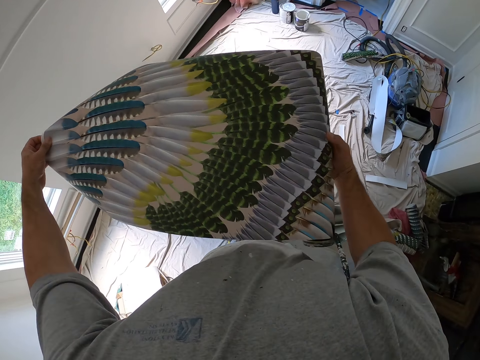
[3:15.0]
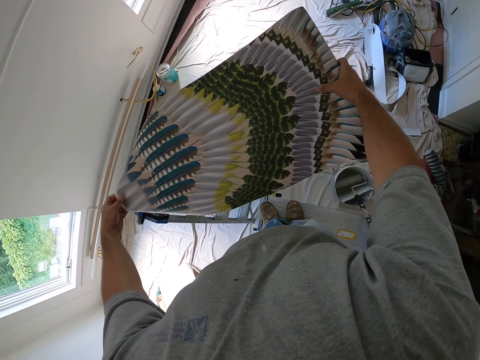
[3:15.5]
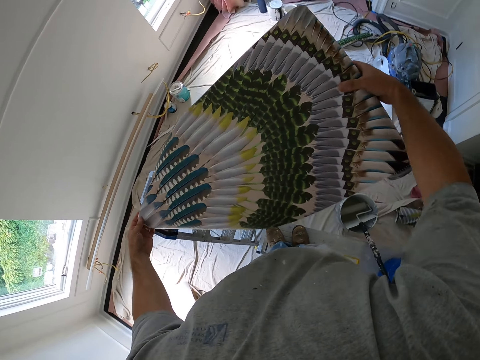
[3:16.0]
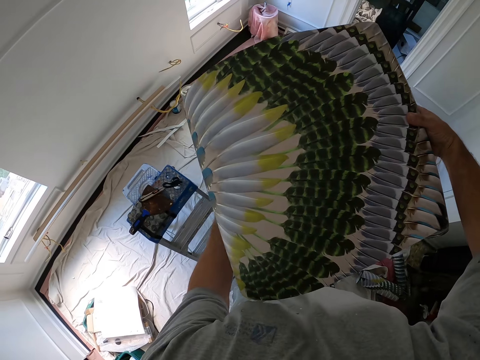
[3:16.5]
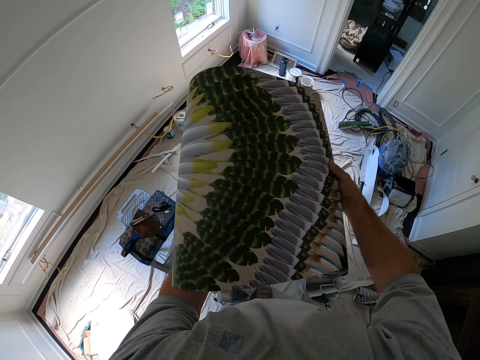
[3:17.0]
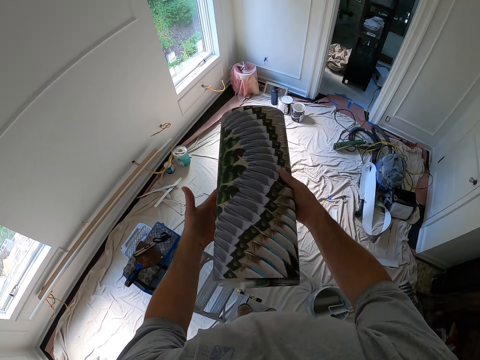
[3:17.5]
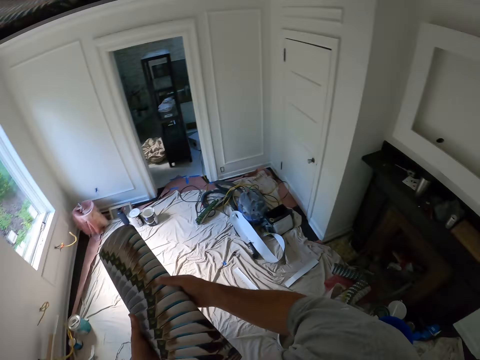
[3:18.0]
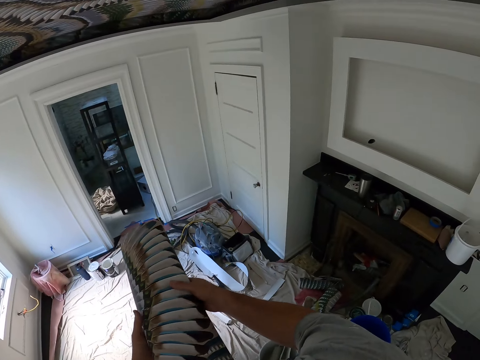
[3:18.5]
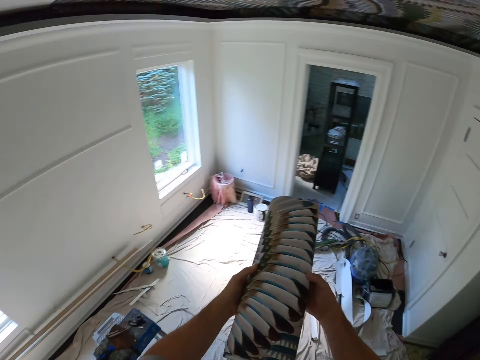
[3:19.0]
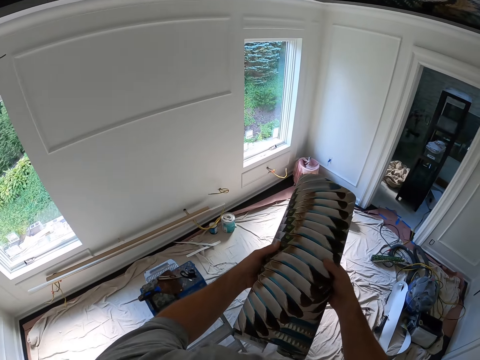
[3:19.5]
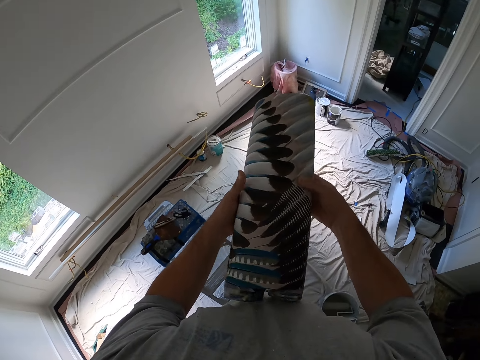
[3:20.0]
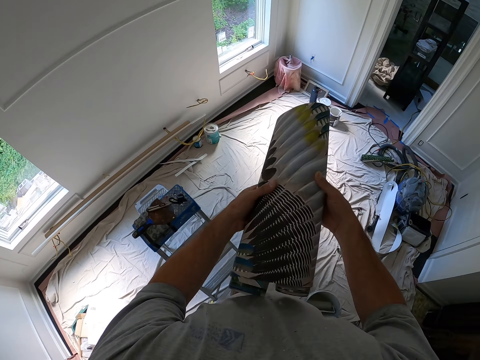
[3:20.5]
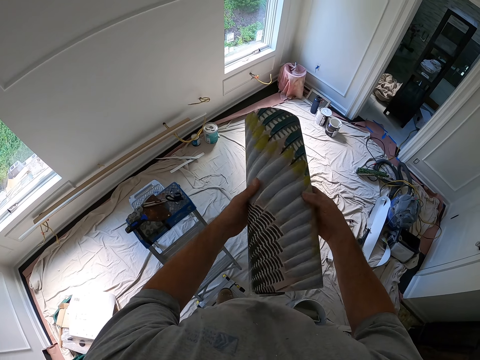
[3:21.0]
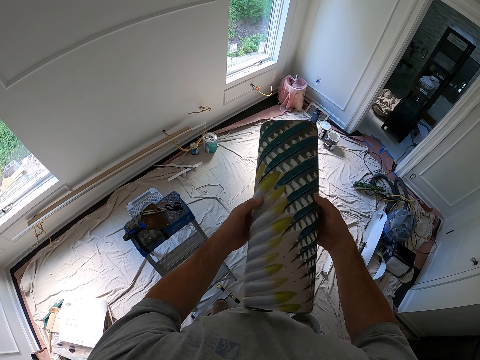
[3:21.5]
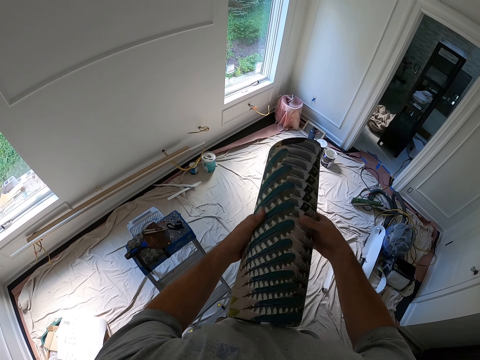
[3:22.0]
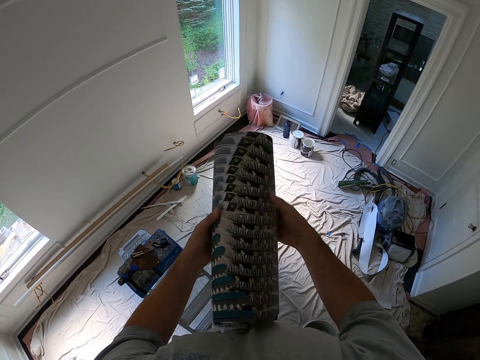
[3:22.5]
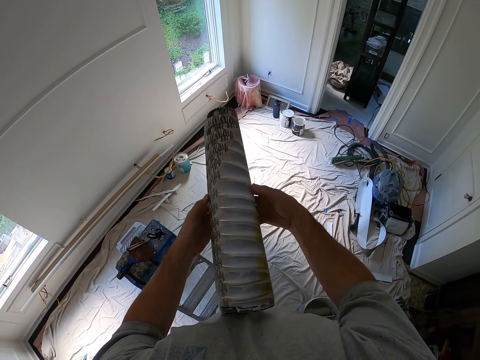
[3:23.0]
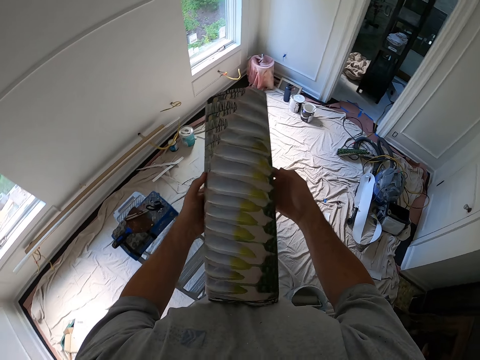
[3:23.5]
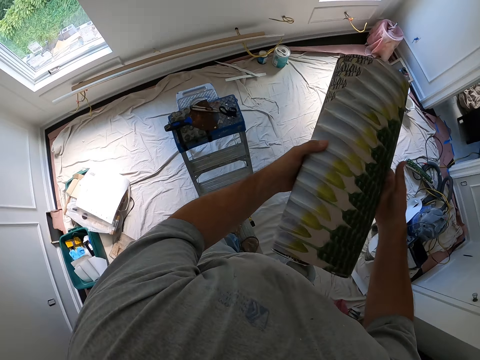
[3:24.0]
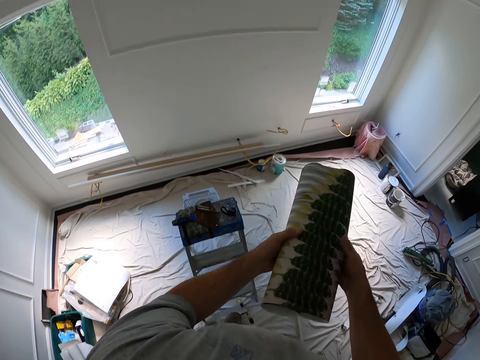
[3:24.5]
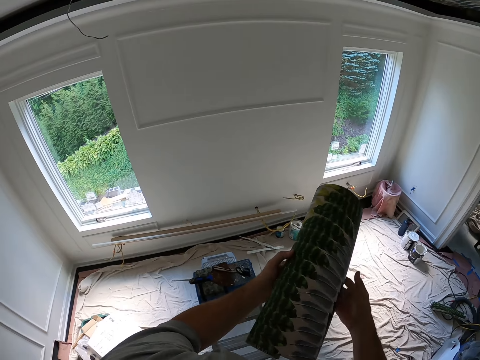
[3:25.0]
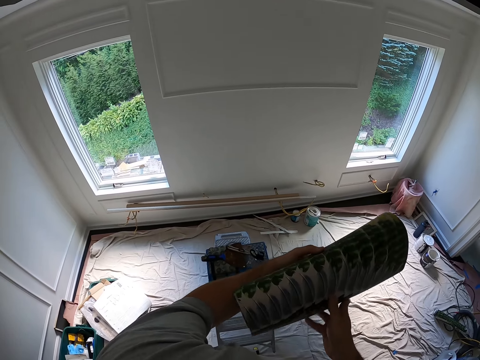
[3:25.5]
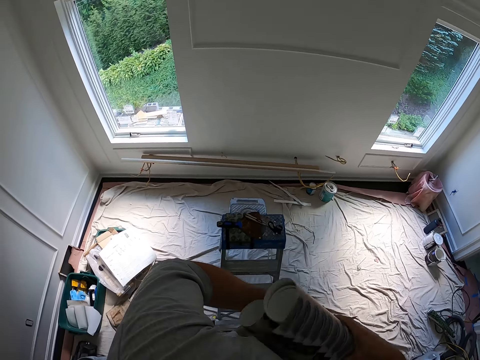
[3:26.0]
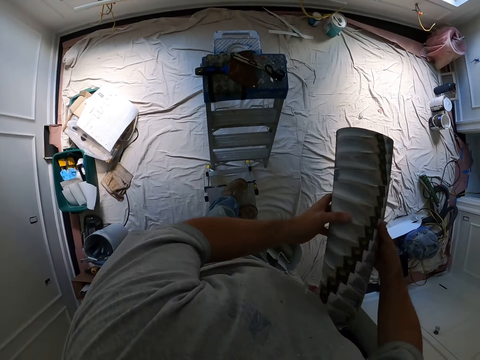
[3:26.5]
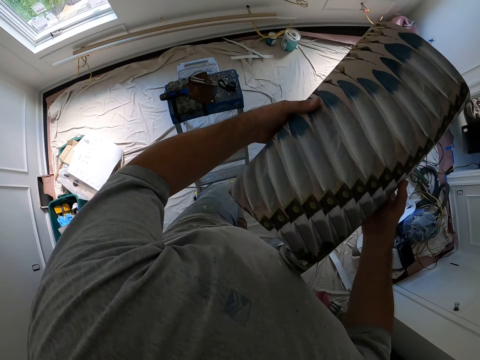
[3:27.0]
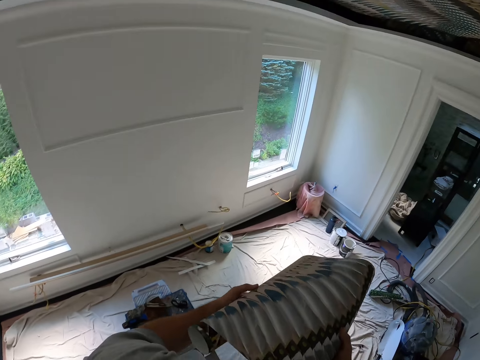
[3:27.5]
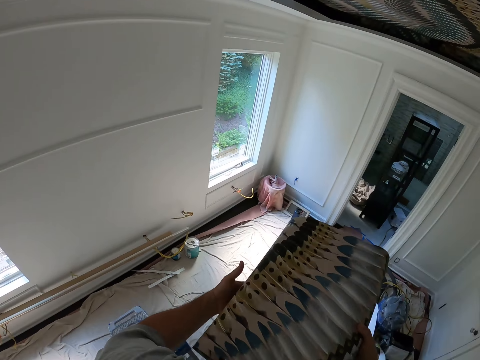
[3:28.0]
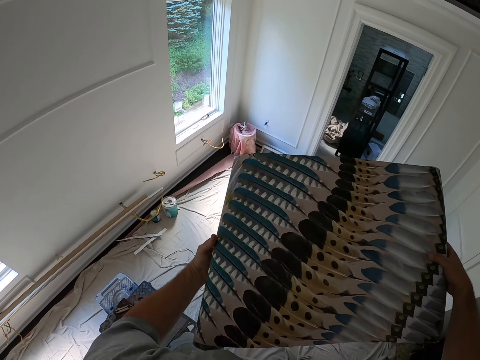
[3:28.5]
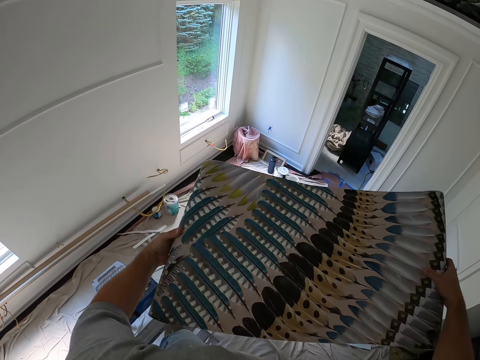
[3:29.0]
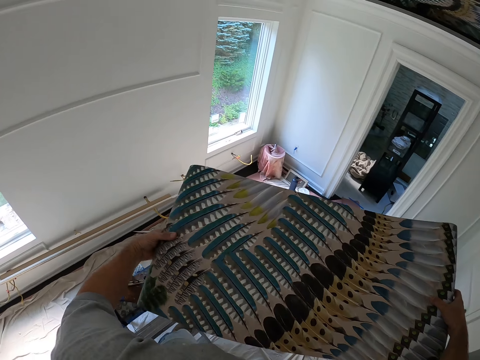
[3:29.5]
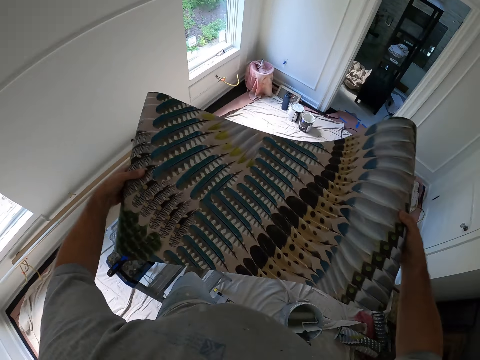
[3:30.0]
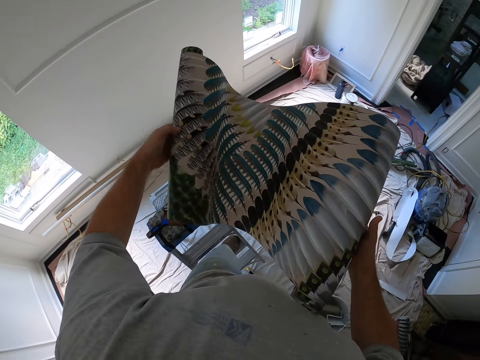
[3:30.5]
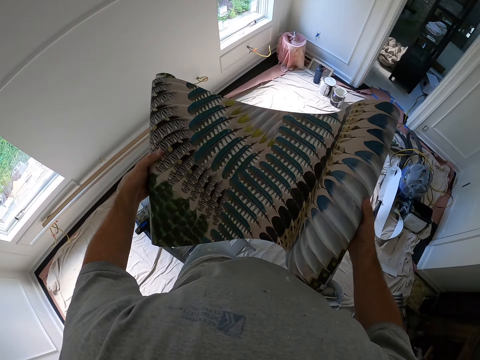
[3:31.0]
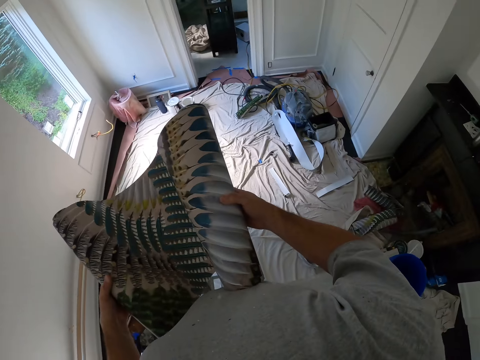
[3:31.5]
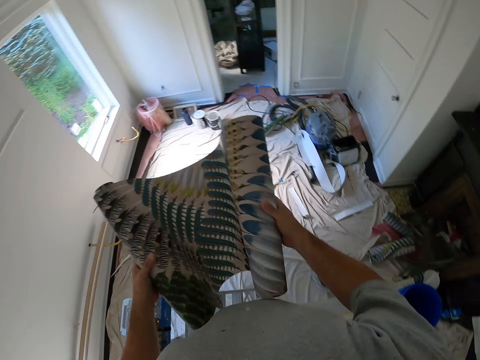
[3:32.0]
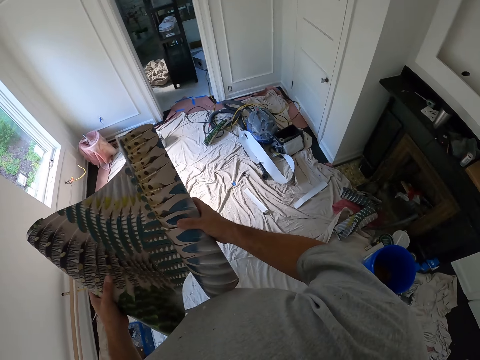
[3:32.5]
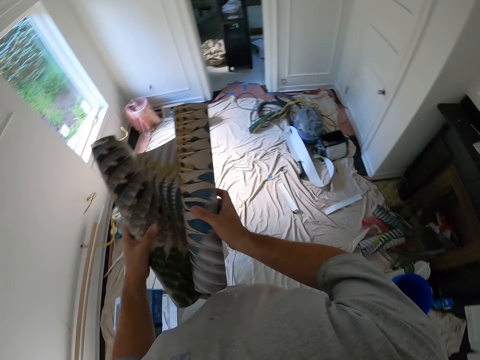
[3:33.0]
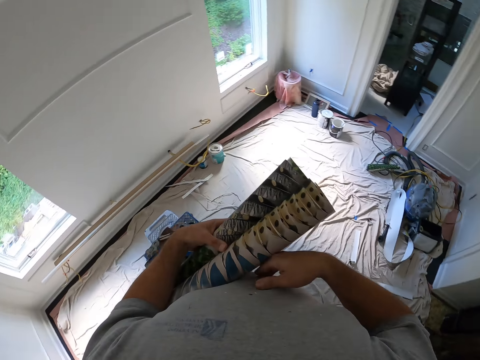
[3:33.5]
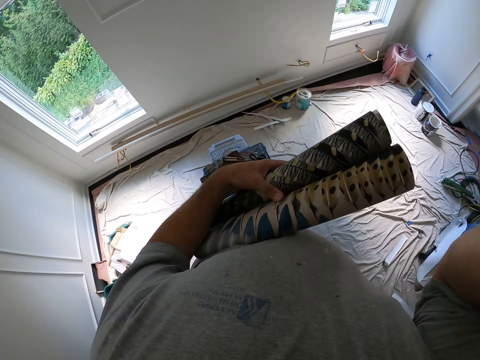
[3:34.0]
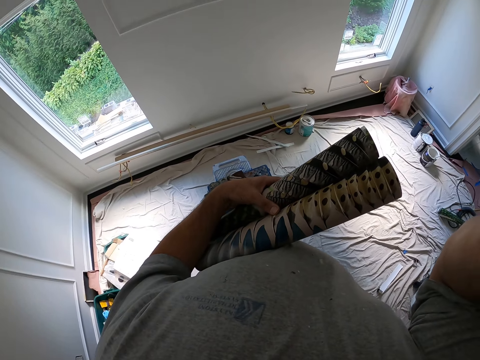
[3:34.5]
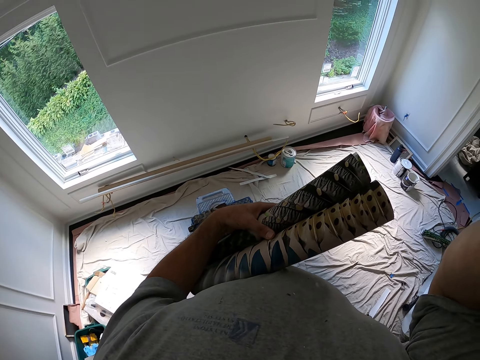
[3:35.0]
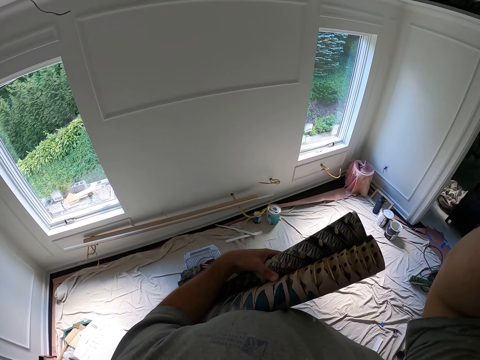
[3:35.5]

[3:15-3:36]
The camera wearer folds the wallpaper. He unfolds the wallpaper. He folds the wallpaper into two. He adjusts his glasses.
